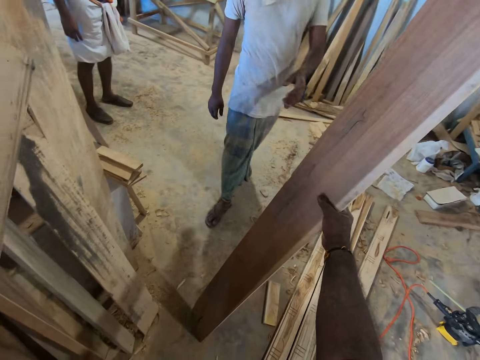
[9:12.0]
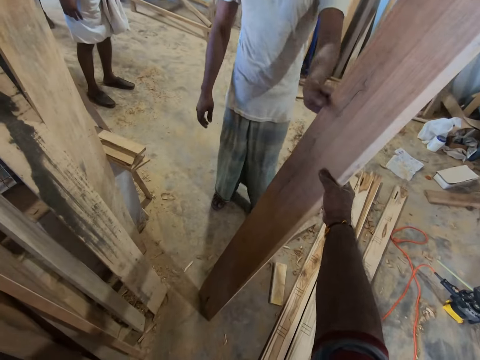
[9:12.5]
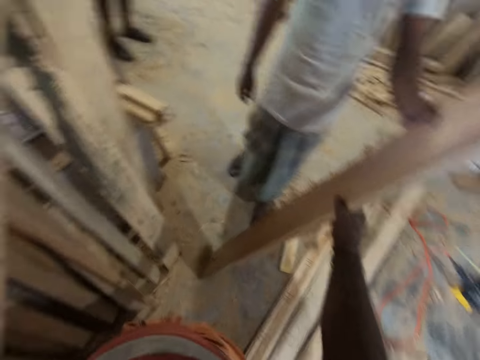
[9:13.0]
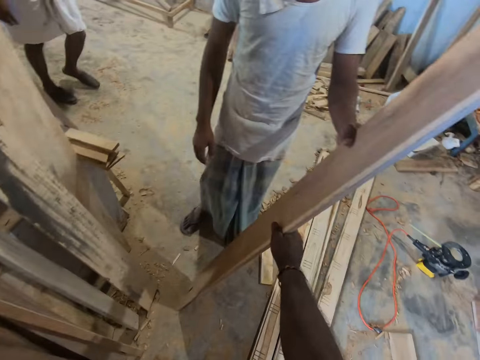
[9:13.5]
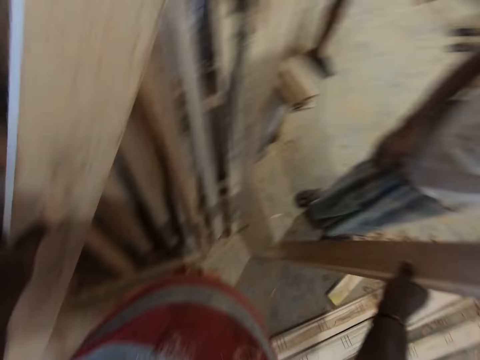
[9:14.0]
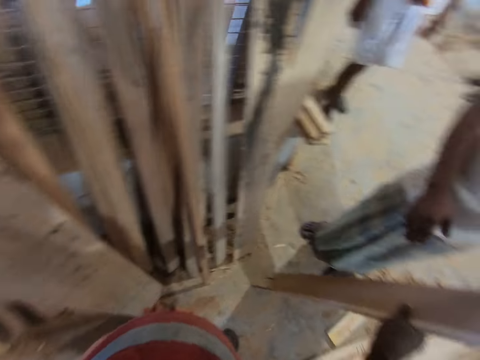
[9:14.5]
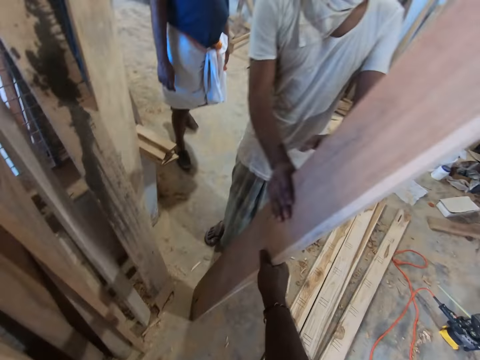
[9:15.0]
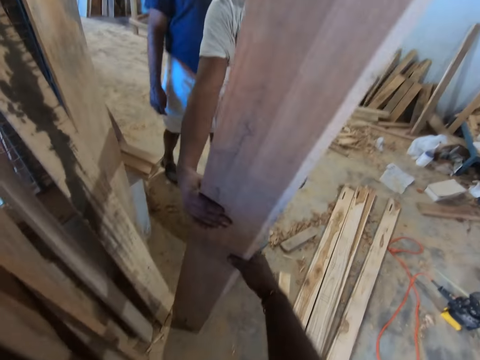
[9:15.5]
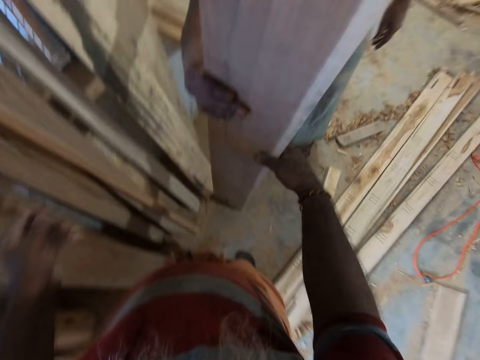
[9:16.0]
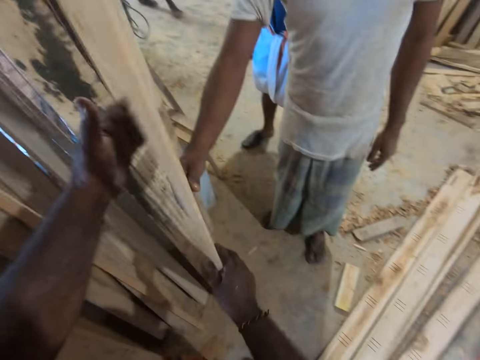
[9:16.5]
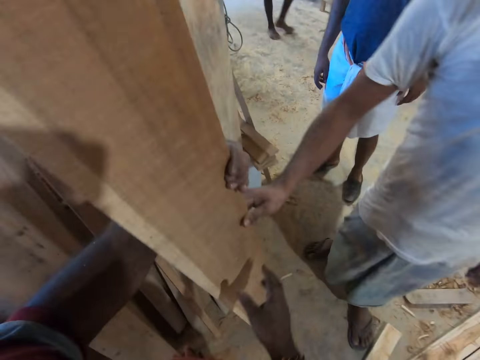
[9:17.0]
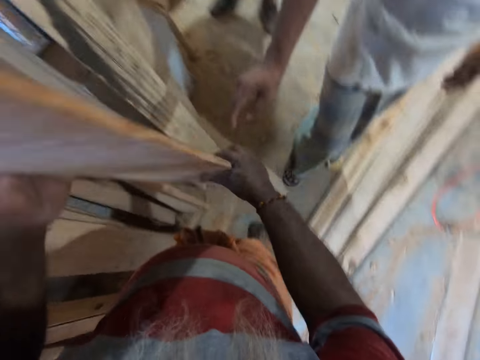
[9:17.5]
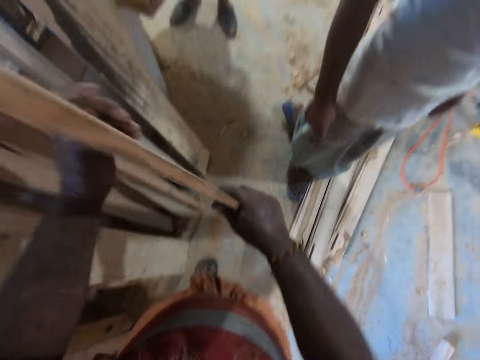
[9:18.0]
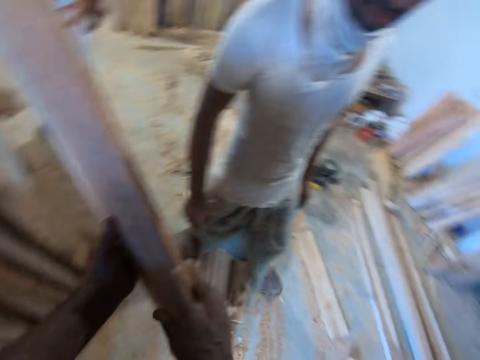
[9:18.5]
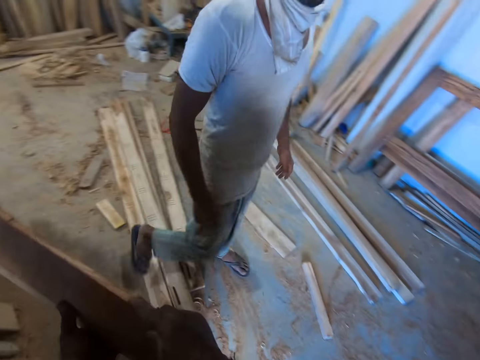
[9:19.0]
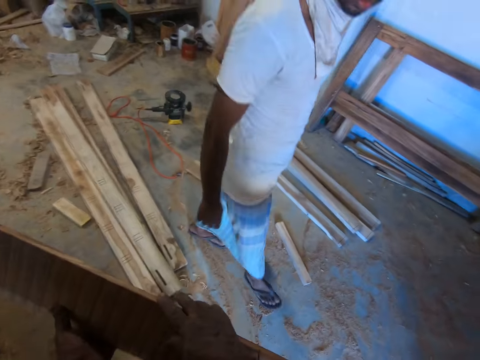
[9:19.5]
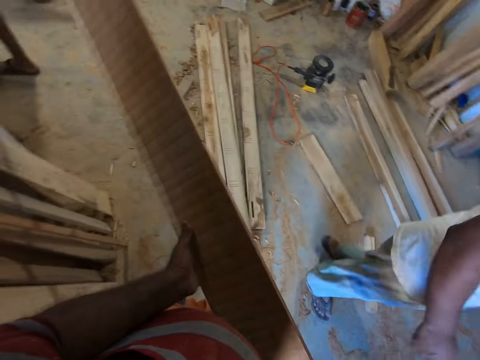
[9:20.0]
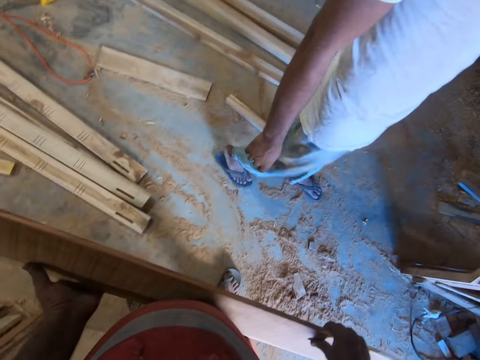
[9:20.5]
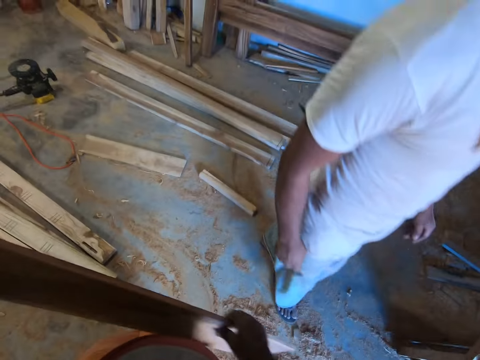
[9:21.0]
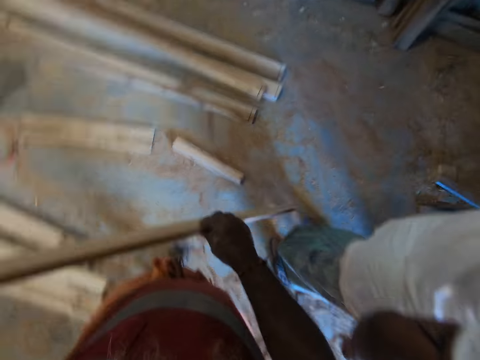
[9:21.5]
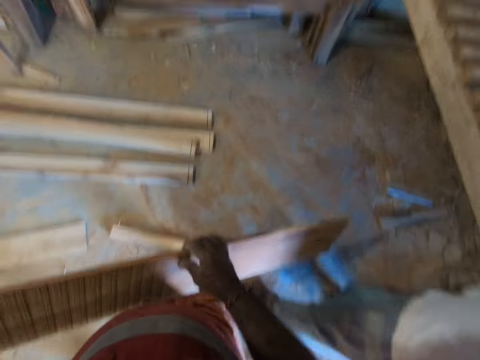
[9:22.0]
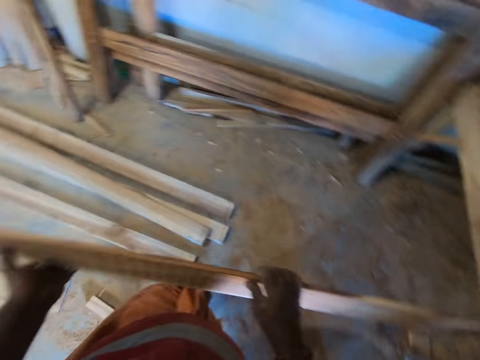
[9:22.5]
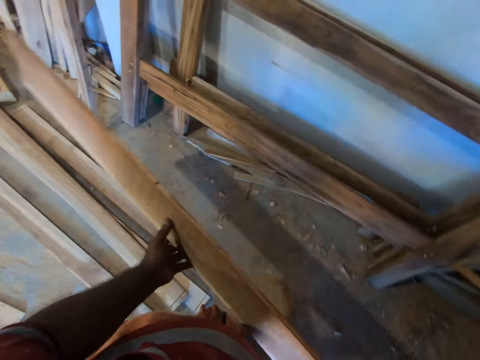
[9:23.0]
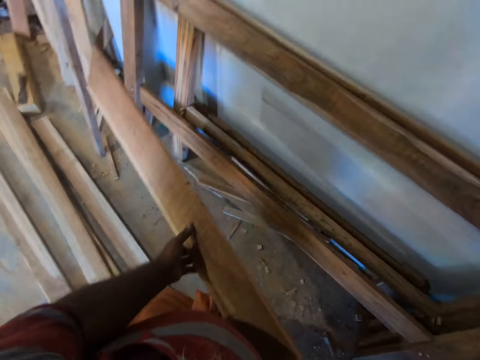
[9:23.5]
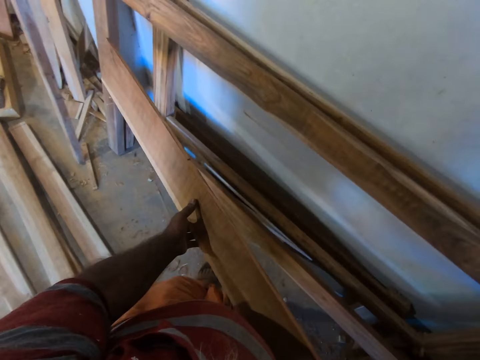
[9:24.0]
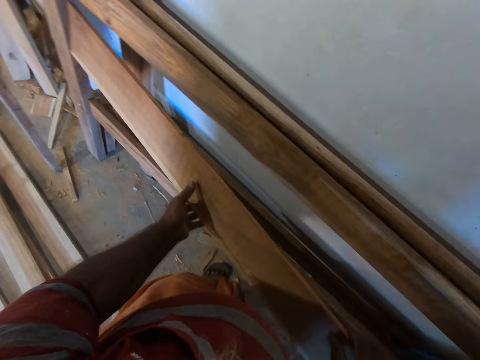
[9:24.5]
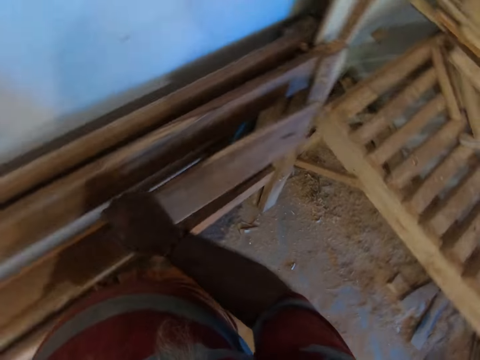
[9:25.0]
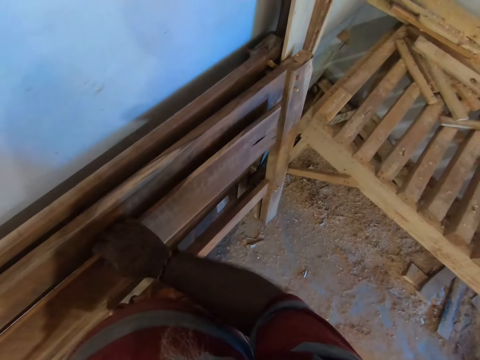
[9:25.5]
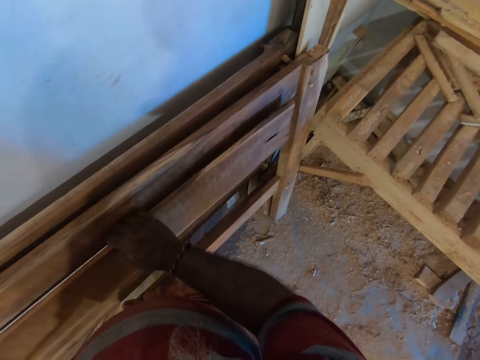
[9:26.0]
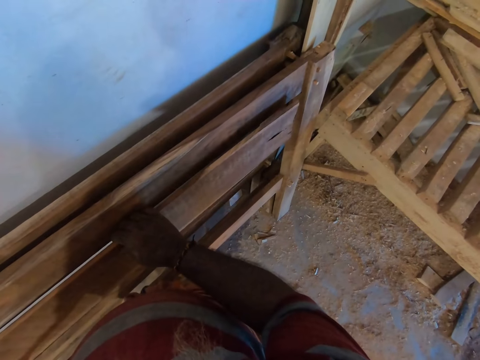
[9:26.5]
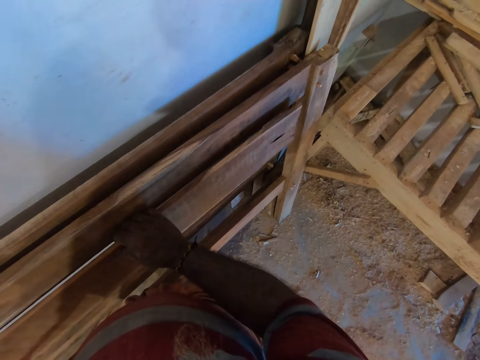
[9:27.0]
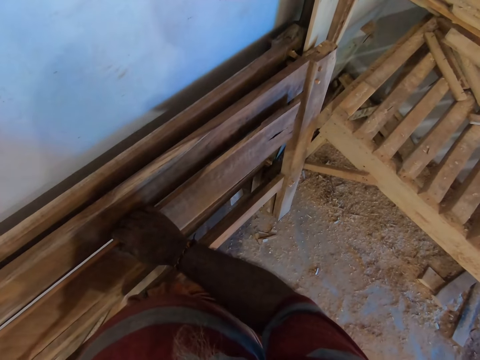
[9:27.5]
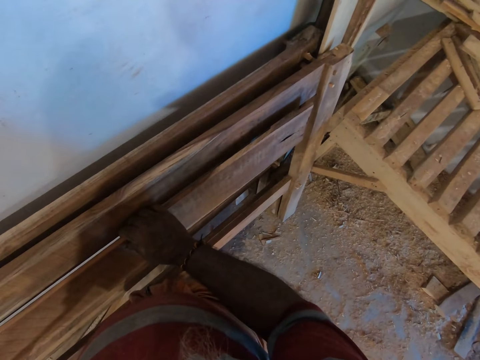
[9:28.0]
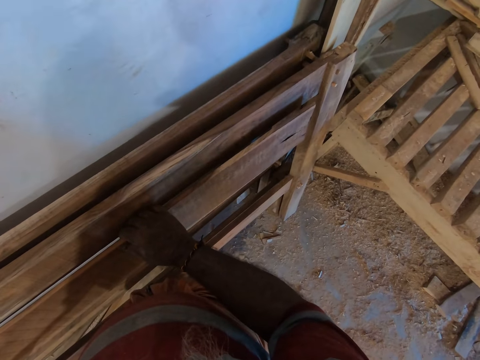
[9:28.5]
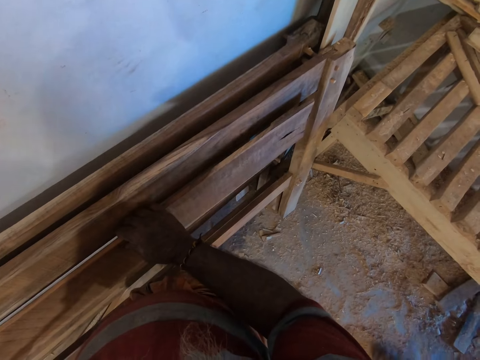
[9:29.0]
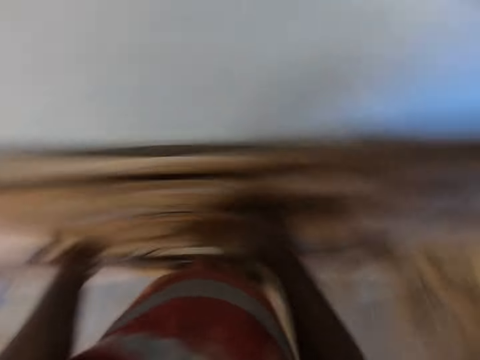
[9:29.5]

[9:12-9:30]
A man holds the plank with his left hand. The man holds the plank with both hands. The camera wearer holds the plank in both hands. Another man walks. The camera wearer walks carrying a piece of wood. They lay the plank on a bed base with both hands.

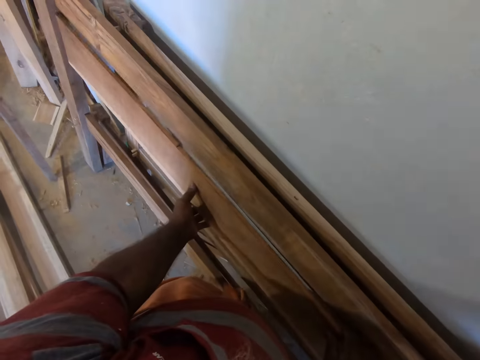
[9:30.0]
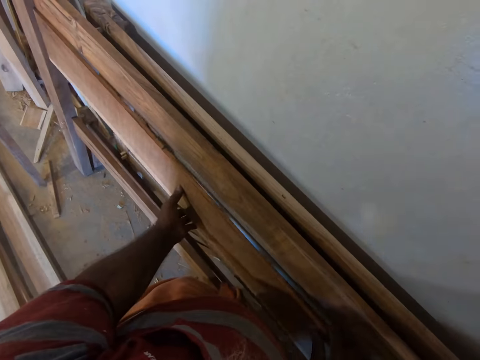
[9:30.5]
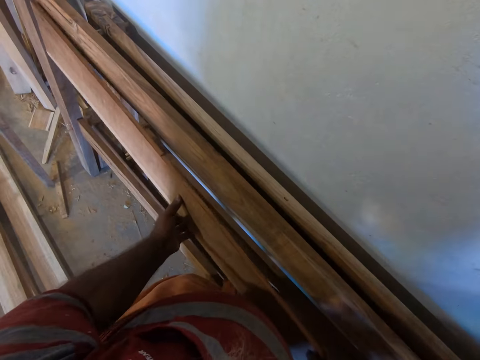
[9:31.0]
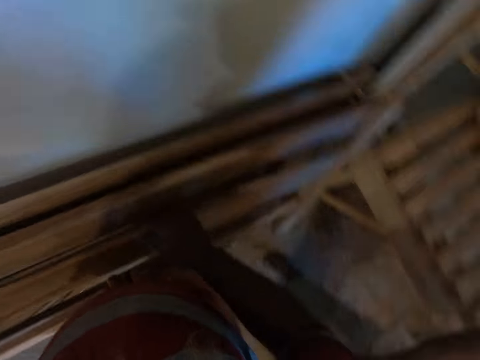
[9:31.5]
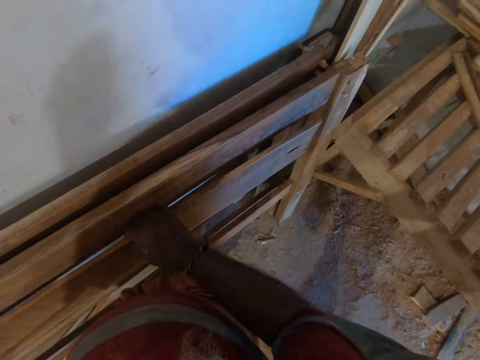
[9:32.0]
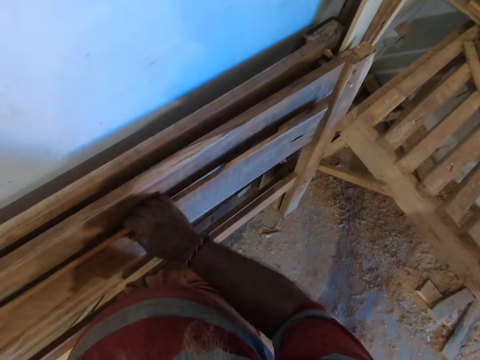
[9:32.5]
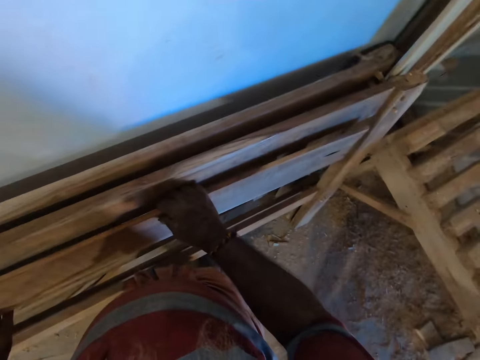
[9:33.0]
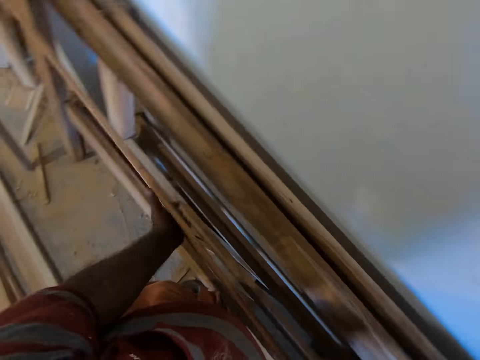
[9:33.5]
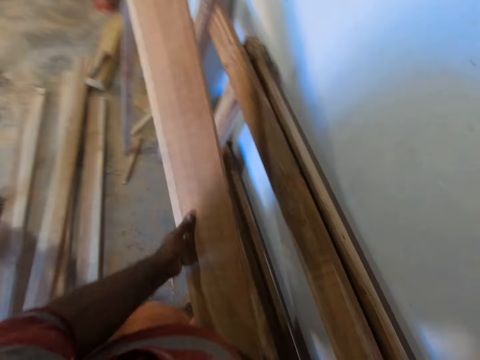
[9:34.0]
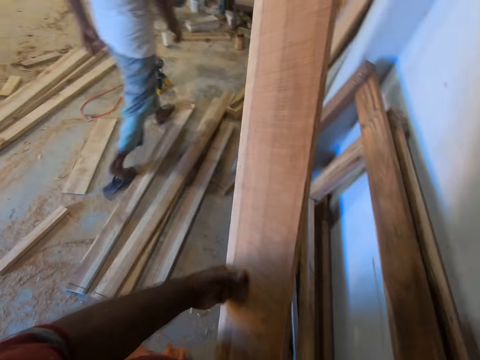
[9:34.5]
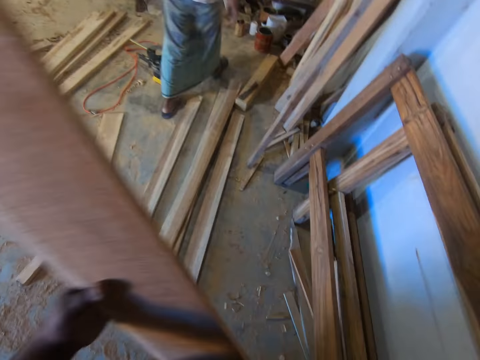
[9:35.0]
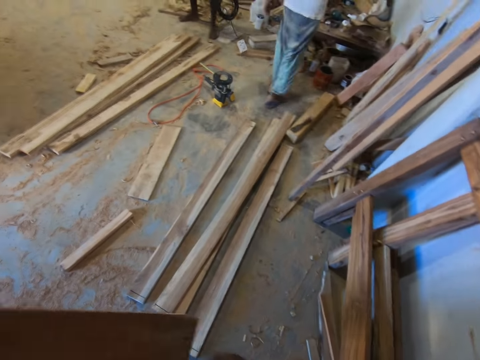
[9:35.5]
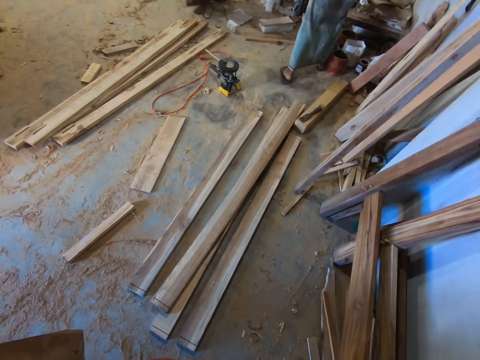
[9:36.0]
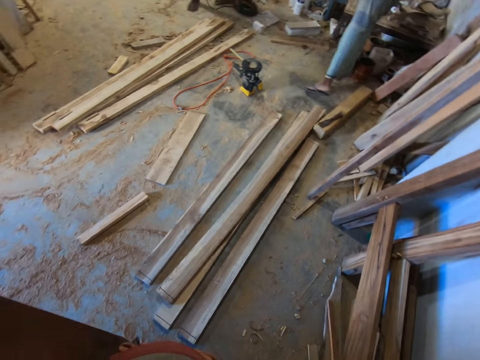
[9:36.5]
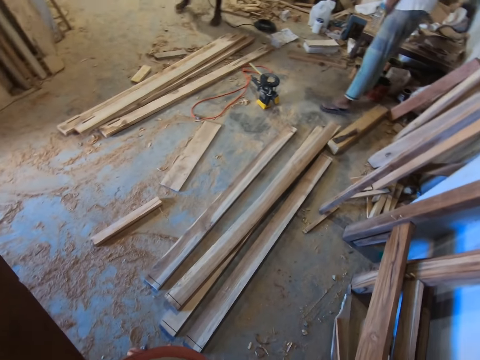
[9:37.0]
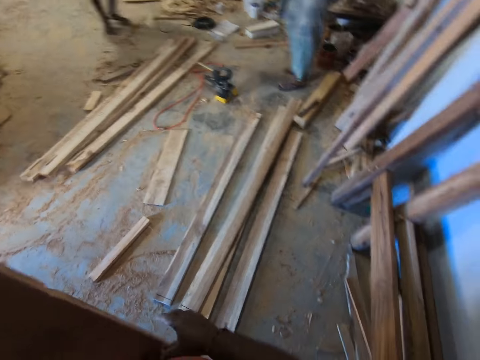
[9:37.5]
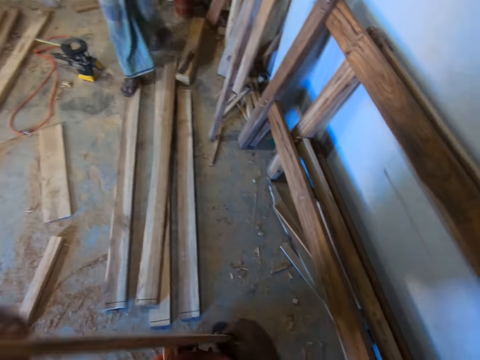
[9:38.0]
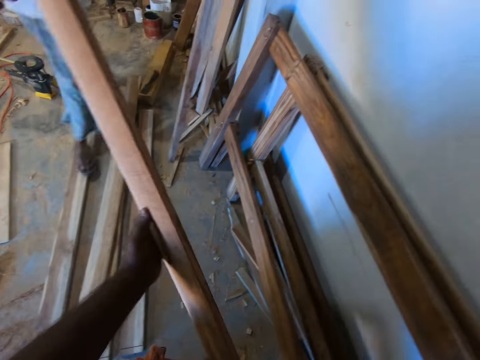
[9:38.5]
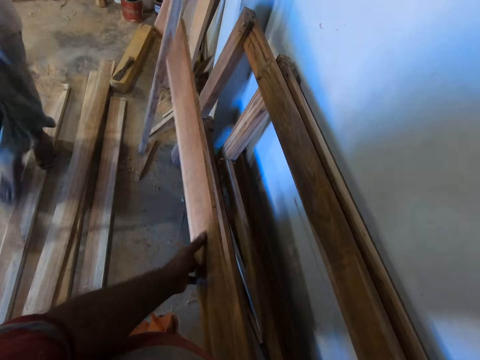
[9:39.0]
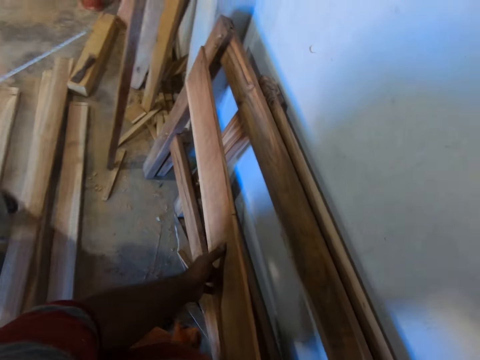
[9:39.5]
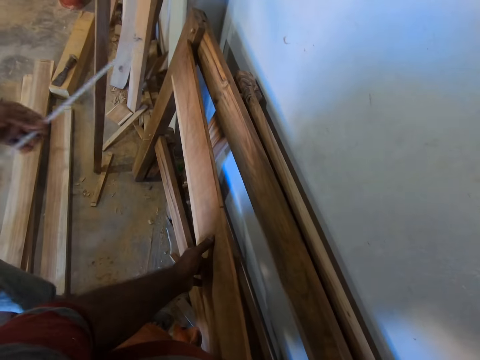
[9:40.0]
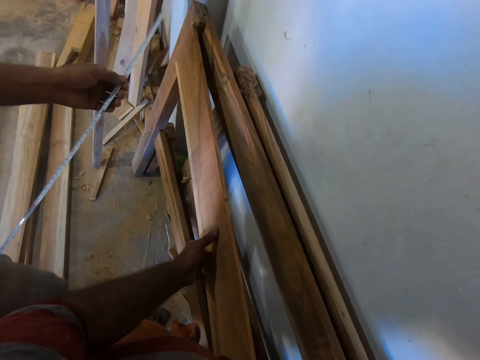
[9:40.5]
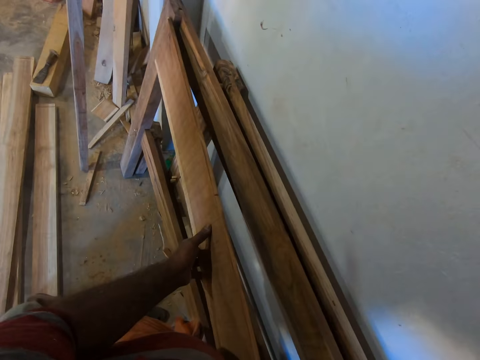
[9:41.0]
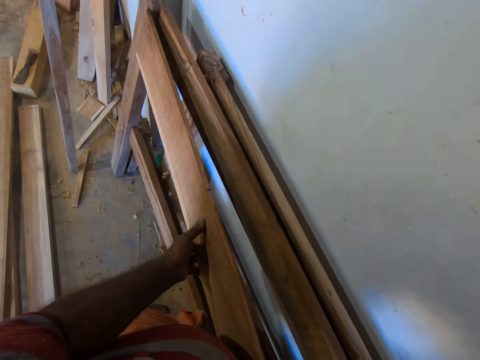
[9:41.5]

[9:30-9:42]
The camera wearer holds a piece of wood. A man walks. The camera wearer lays the plank on the bed base with both hands. The man holds a tape measure.
